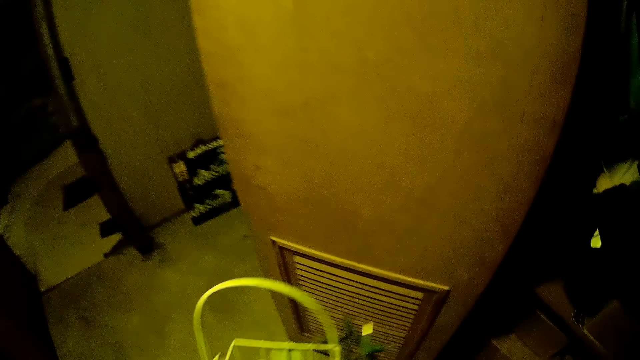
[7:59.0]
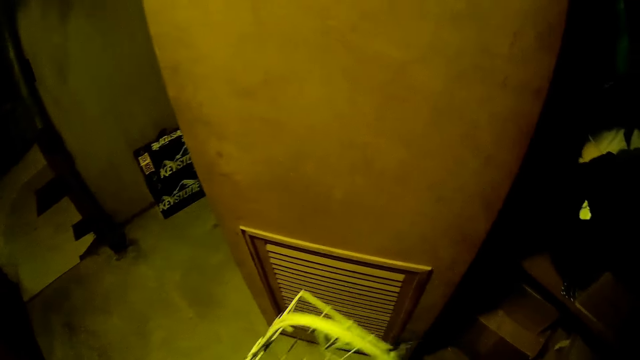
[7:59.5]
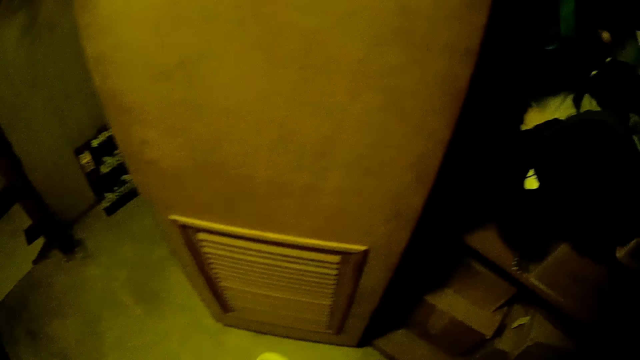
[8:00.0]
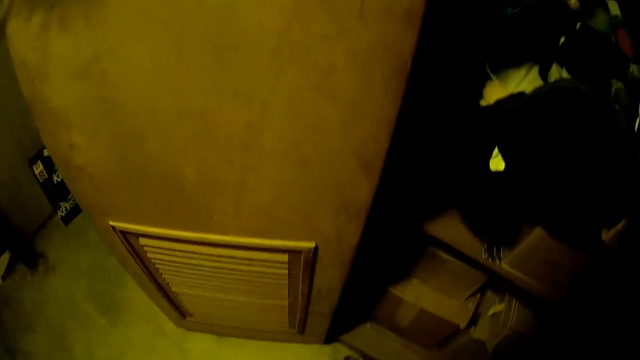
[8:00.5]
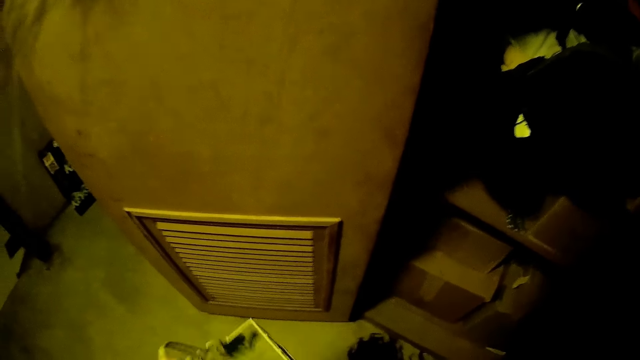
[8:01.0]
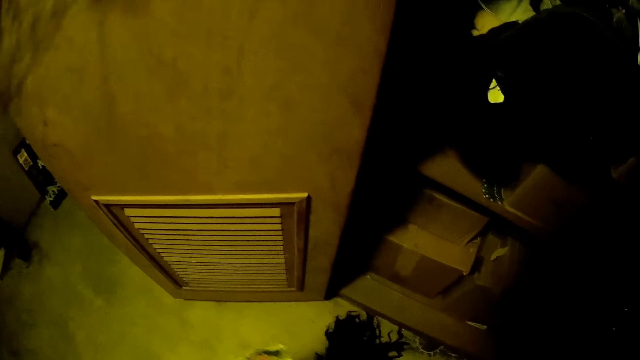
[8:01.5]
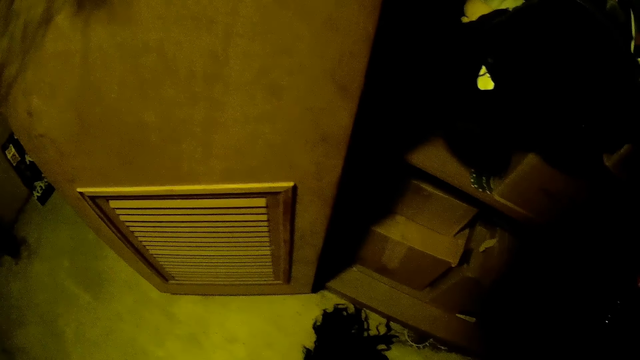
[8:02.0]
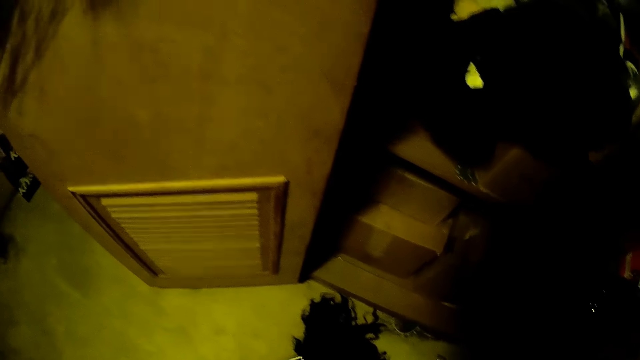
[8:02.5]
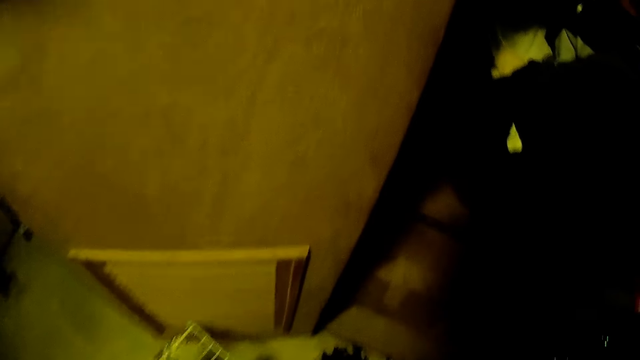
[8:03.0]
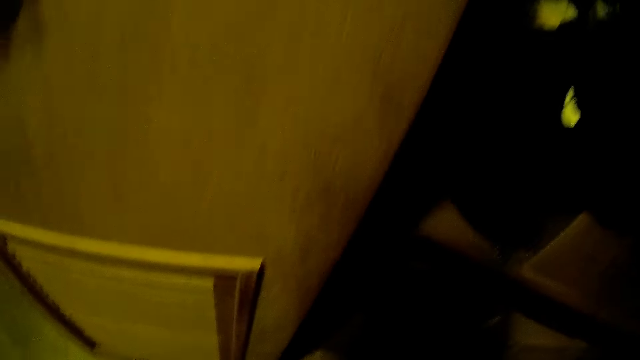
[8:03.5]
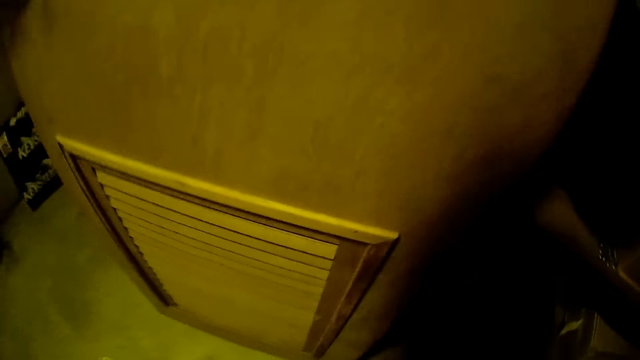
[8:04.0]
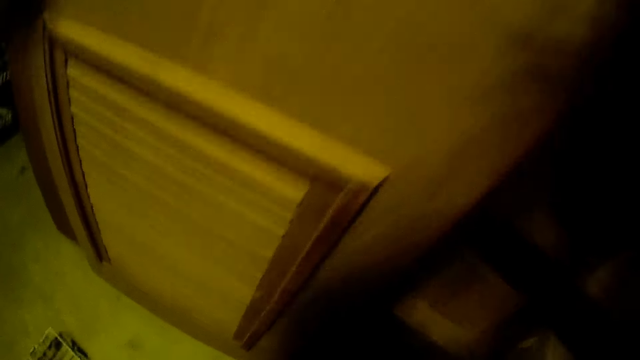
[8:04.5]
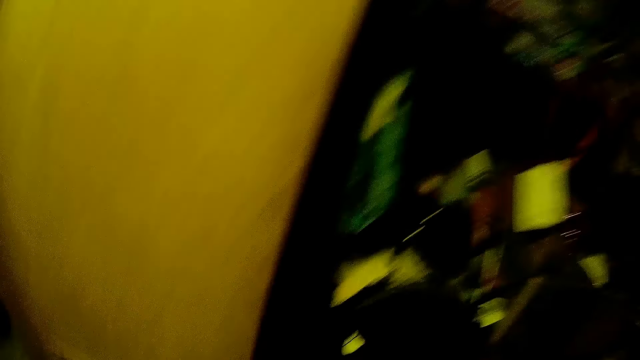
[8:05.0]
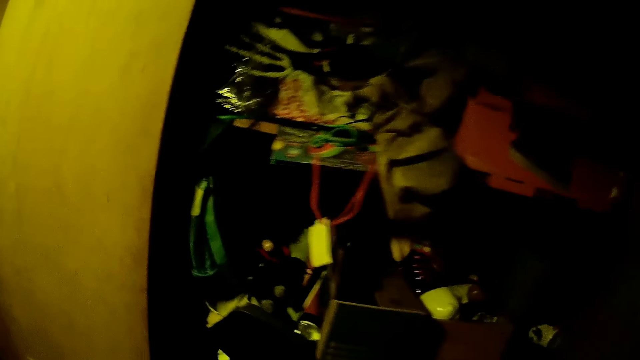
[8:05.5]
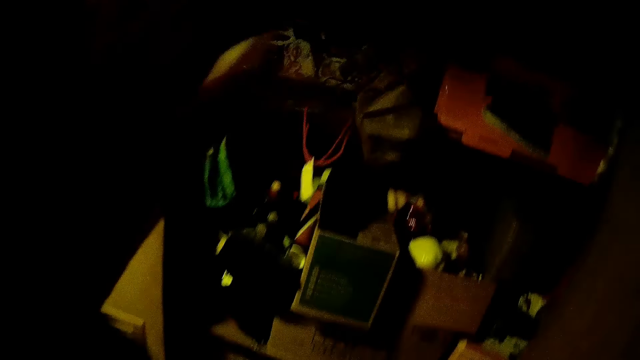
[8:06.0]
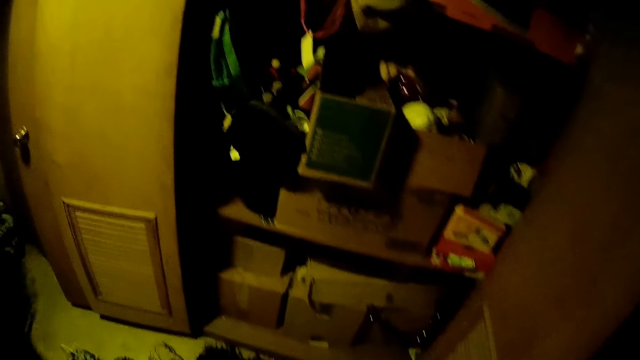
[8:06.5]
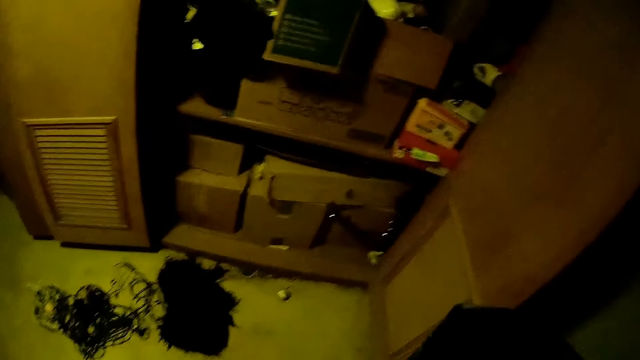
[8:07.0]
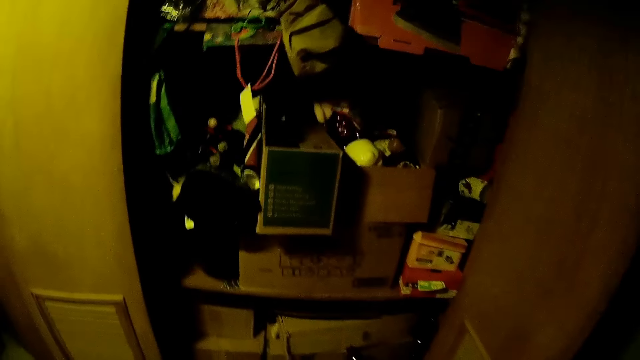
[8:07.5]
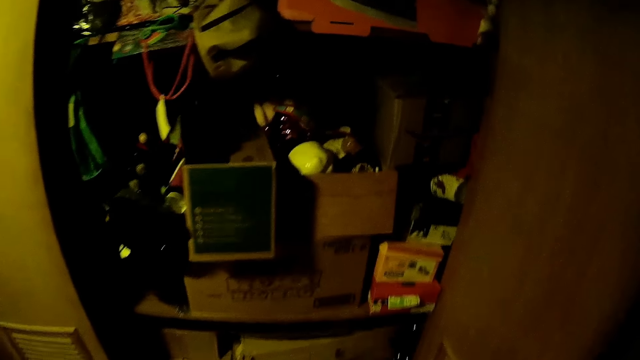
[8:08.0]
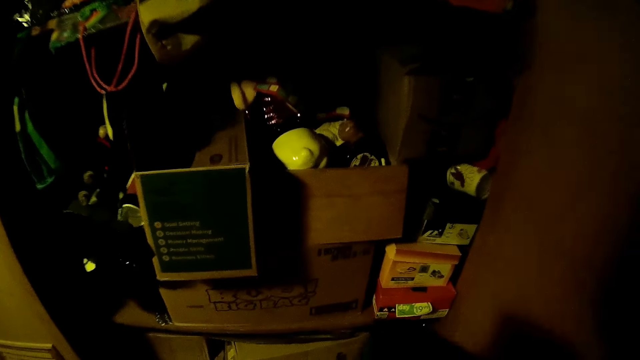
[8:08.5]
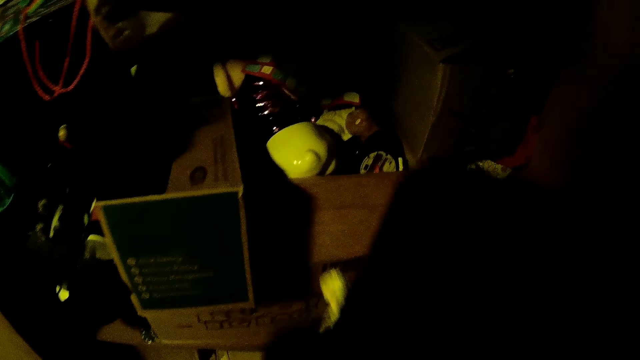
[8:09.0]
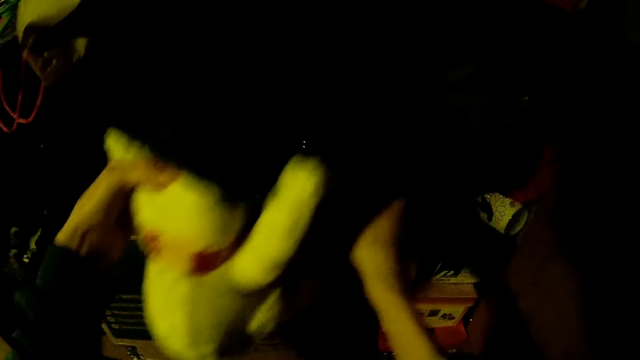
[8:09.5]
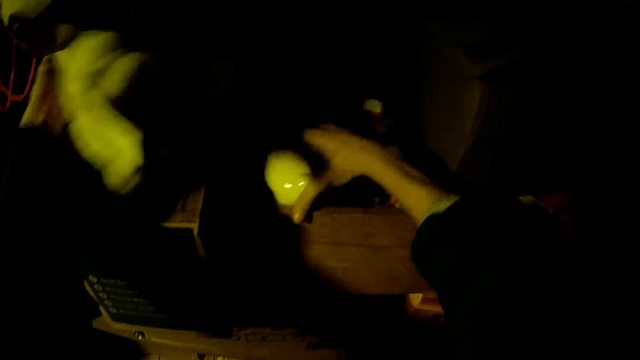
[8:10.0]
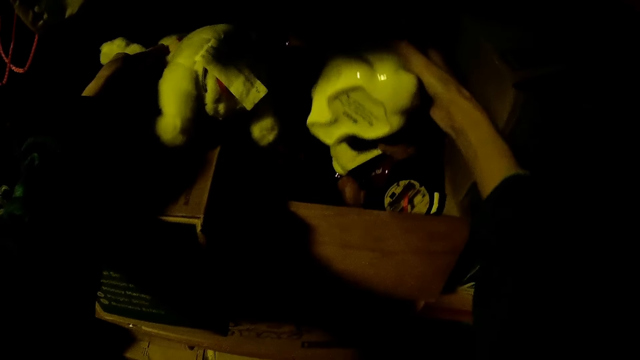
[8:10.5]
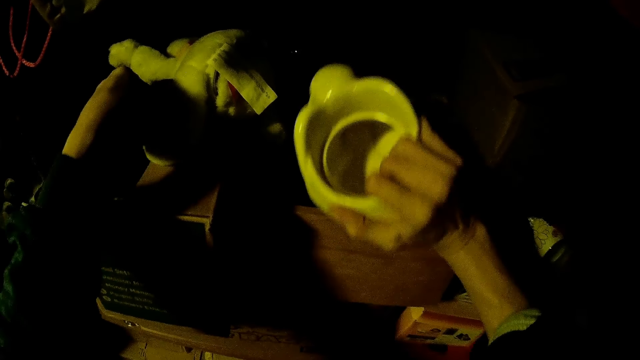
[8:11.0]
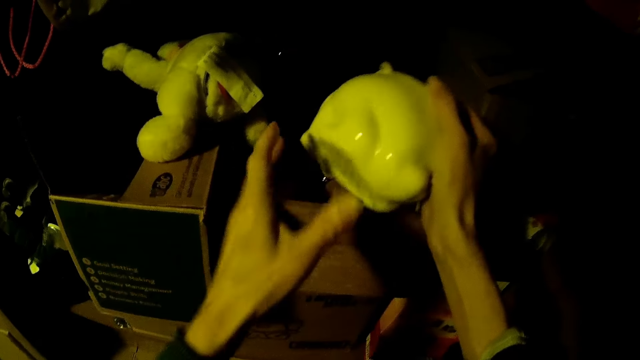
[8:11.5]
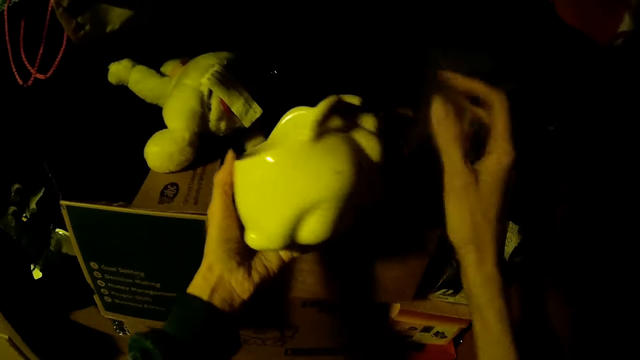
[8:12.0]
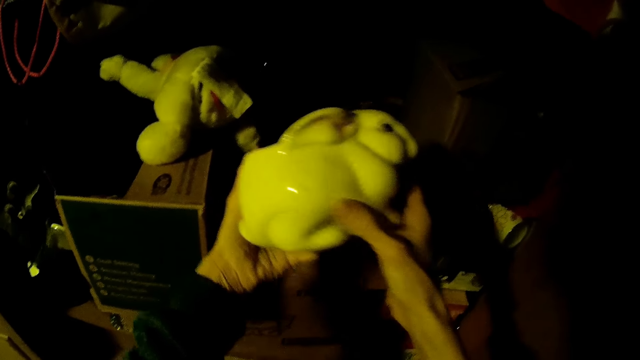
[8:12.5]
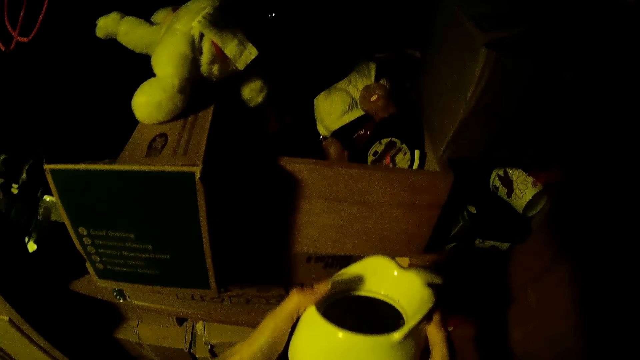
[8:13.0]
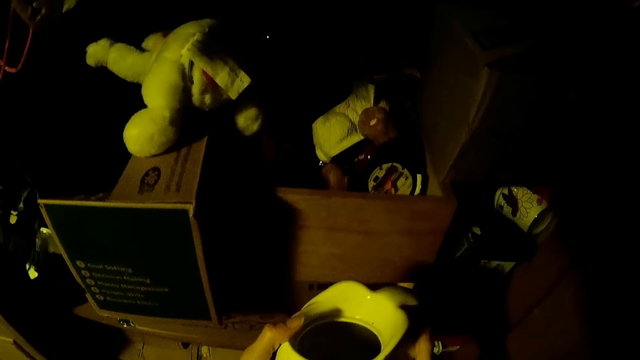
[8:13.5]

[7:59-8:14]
The camera wearer drops the basket in her left hand on the floor. She lifts the left hand up. She drops a toy in her left hand into the wardrobe. She takes out a ceramic bowl with her right hand from the wardrobe.

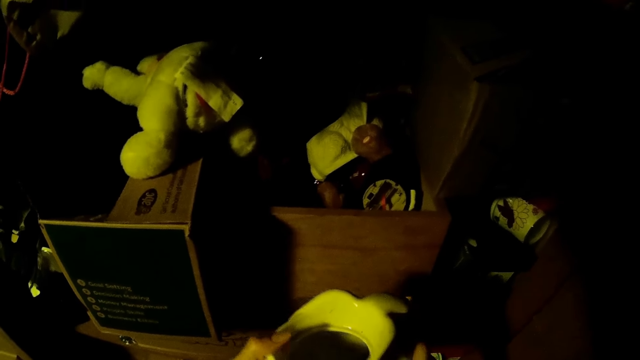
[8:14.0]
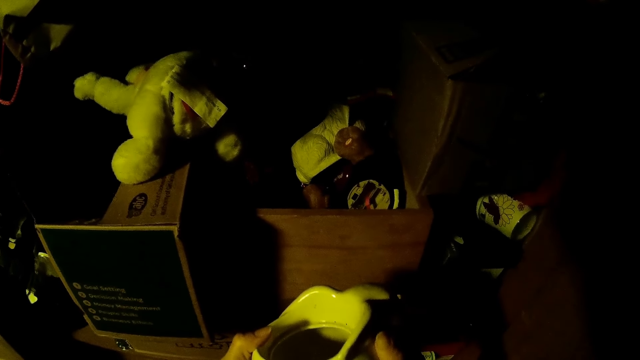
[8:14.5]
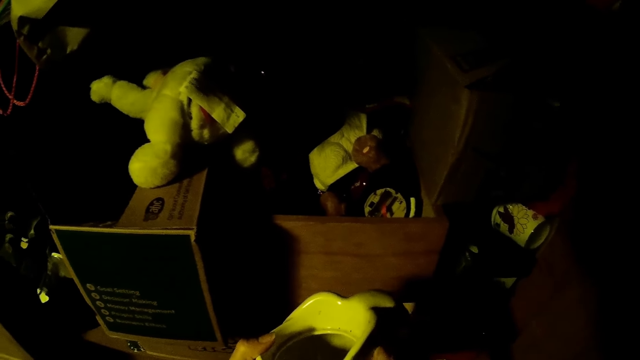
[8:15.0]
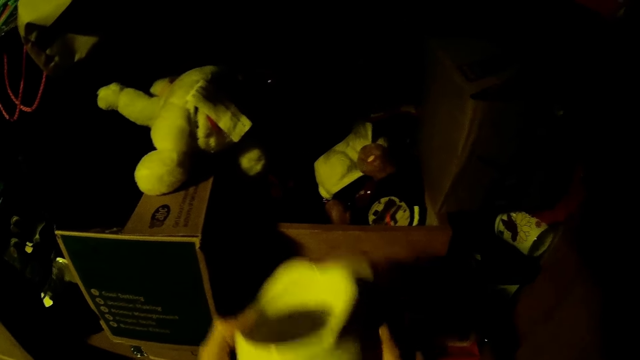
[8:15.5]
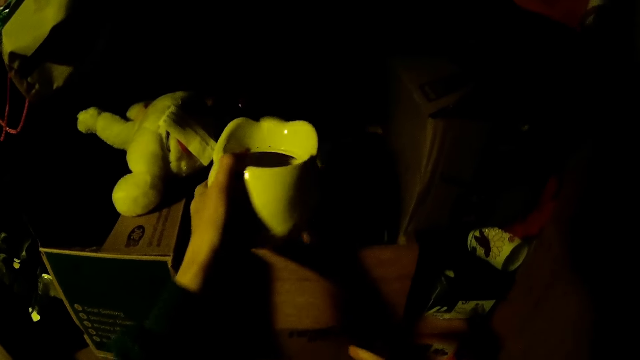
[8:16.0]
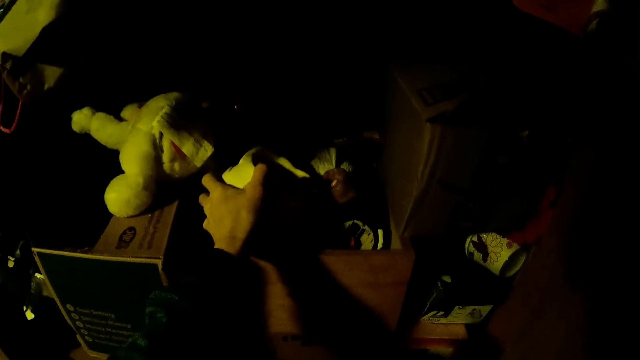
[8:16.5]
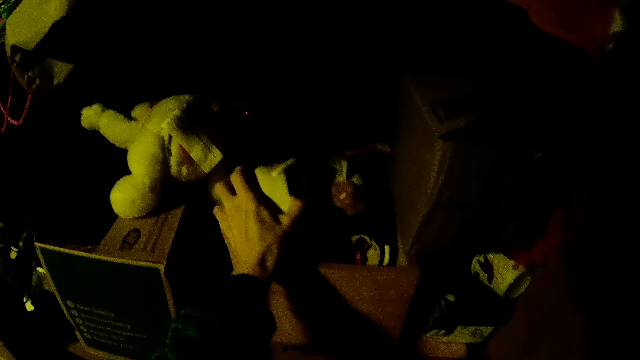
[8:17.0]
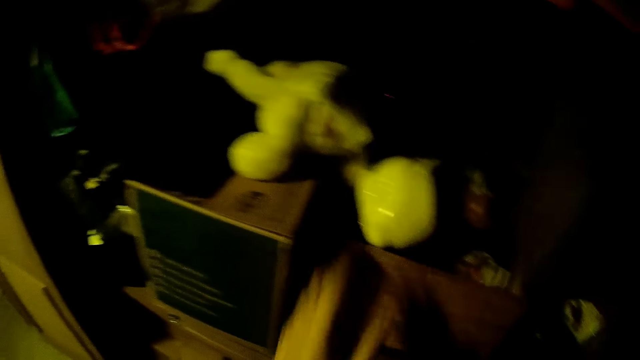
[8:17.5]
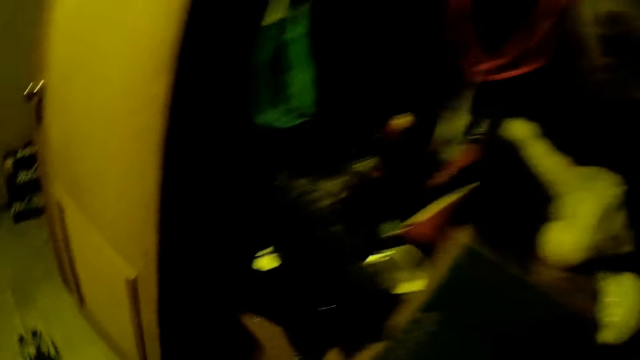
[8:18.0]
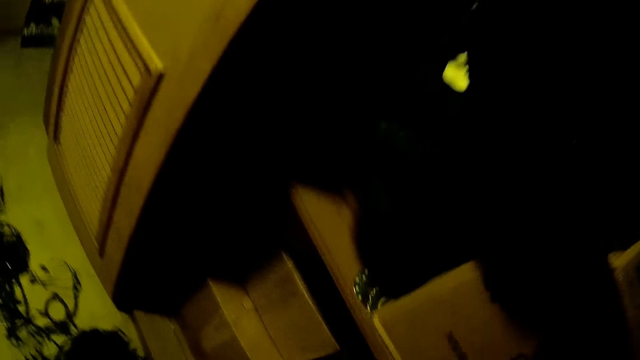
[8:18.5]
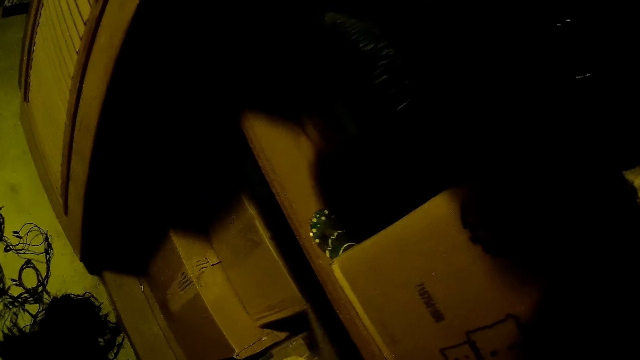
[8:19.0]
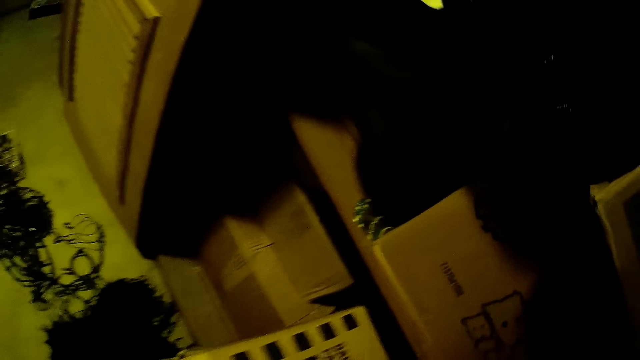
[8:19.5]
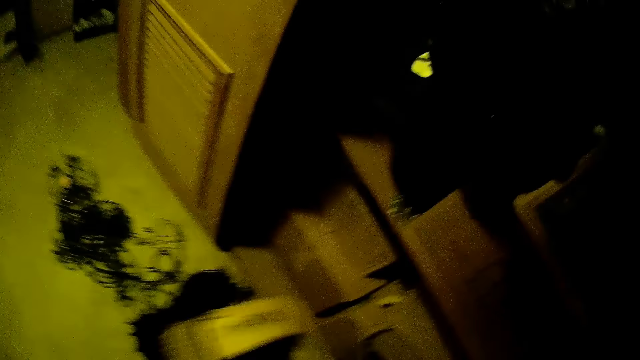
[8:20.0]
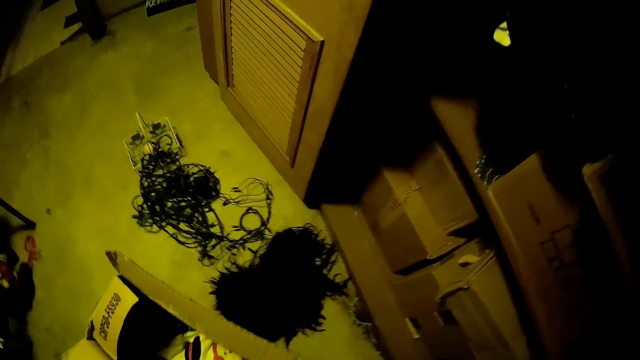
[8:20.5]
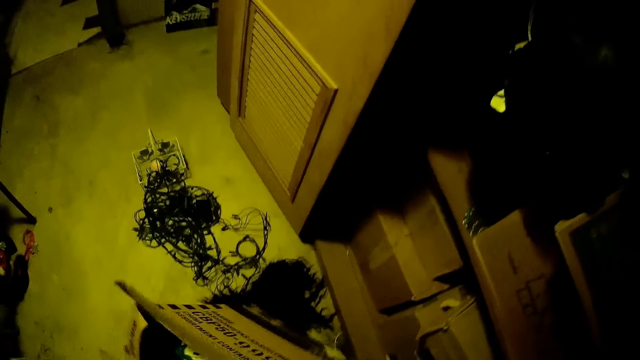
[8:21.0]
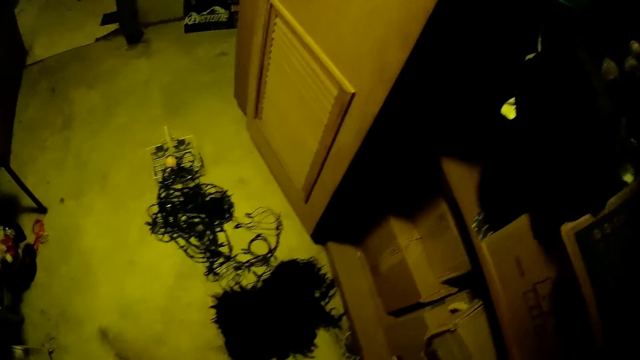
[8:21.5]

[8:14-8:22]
The camera wearer drops the ceramic bowl into the wardrobe with her left hand. She pulls out another box from the wardrobe with her left hand.
